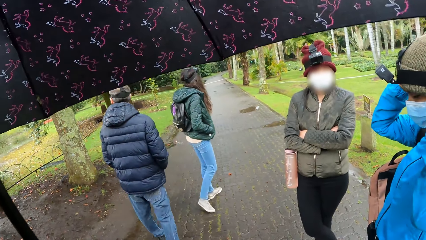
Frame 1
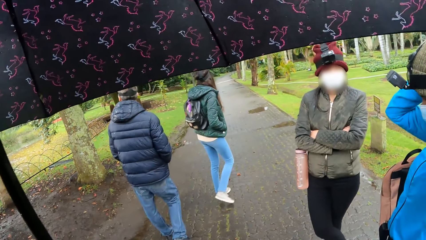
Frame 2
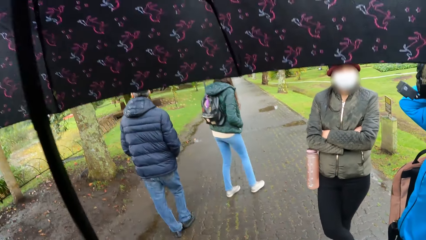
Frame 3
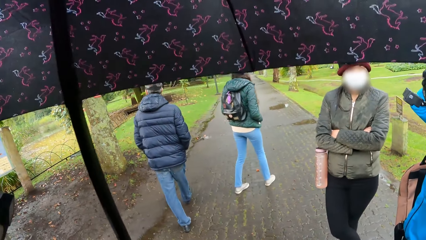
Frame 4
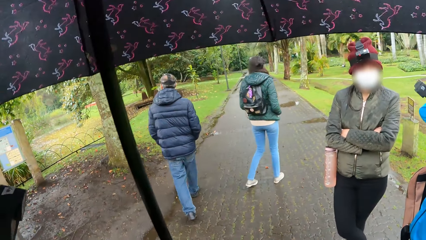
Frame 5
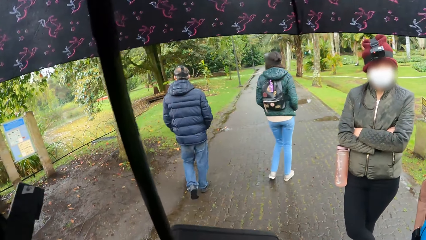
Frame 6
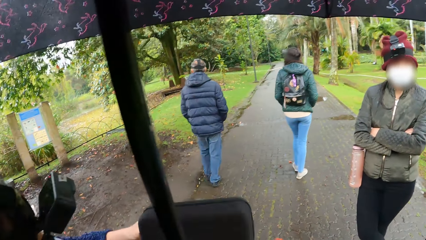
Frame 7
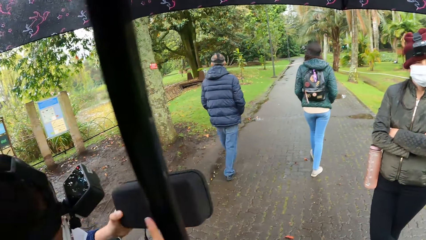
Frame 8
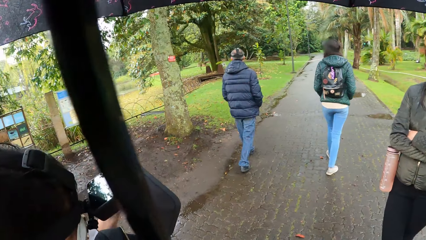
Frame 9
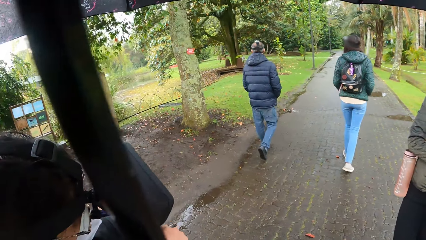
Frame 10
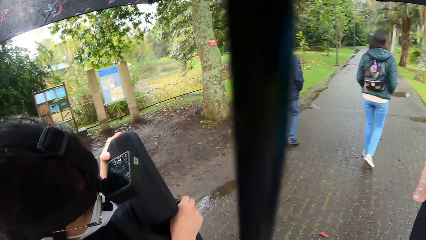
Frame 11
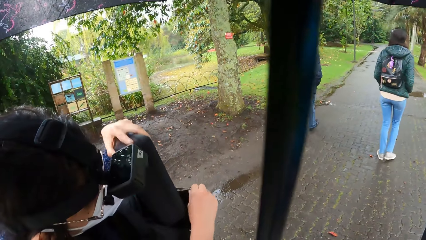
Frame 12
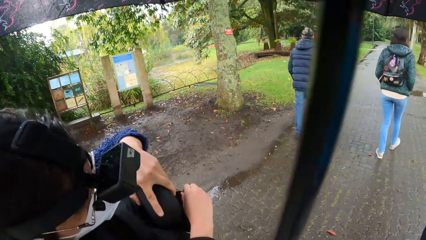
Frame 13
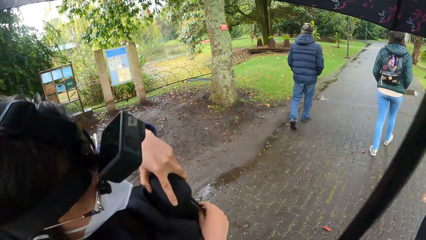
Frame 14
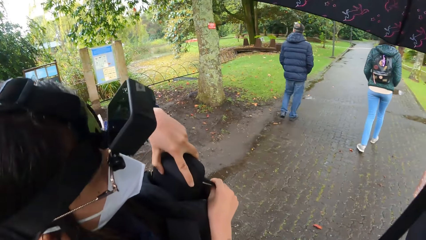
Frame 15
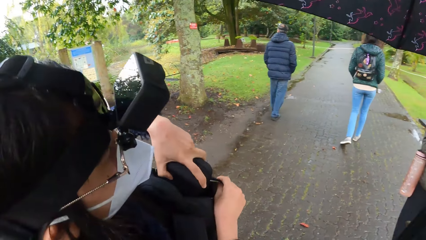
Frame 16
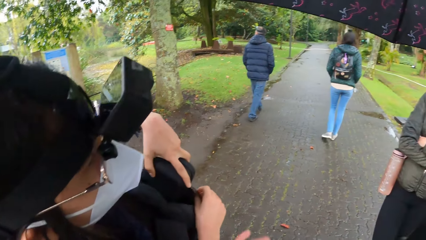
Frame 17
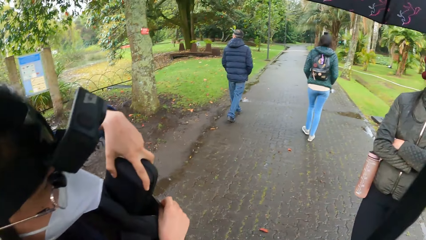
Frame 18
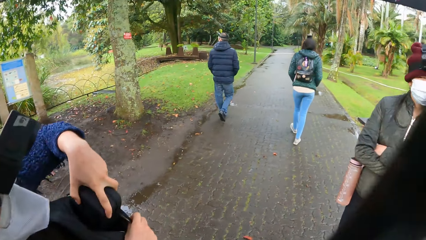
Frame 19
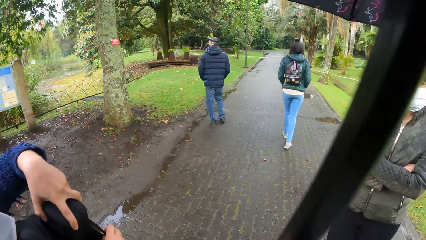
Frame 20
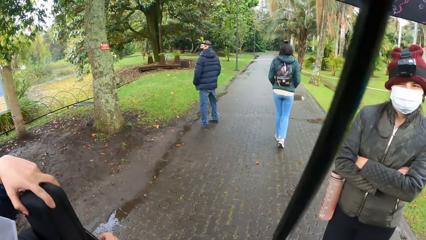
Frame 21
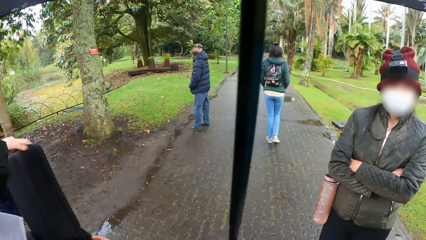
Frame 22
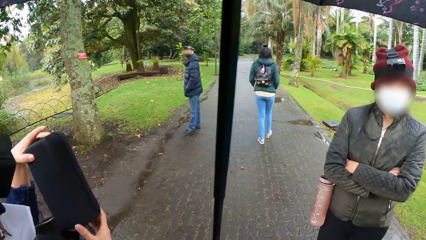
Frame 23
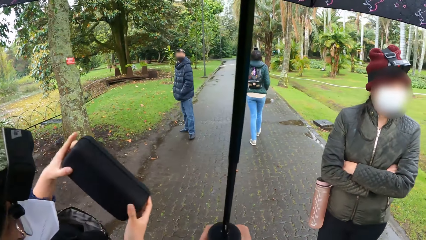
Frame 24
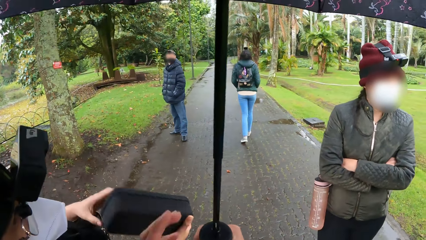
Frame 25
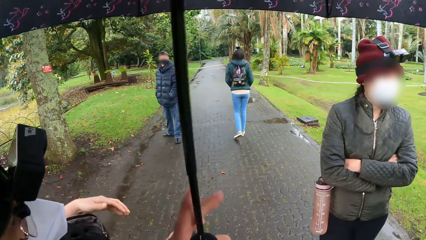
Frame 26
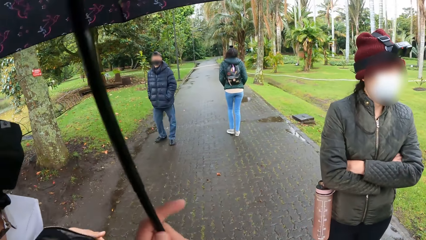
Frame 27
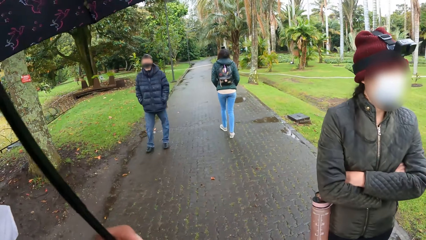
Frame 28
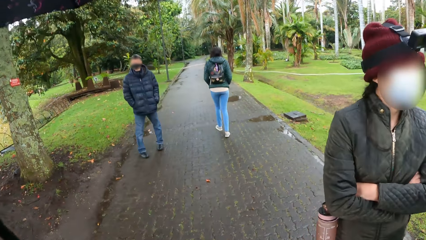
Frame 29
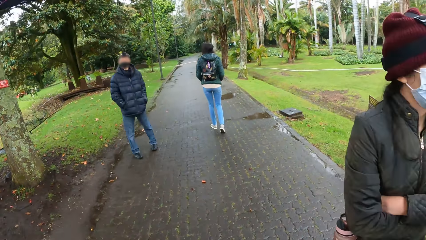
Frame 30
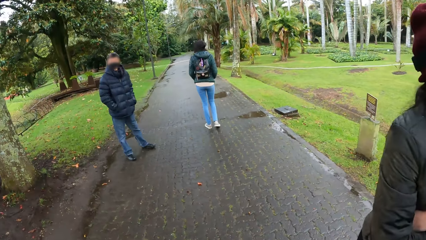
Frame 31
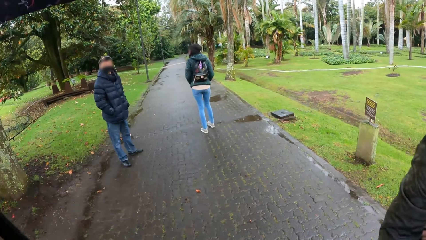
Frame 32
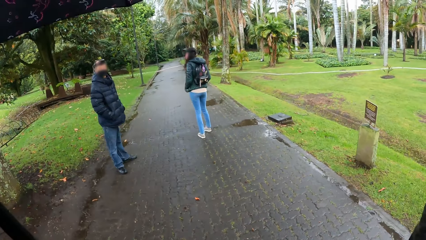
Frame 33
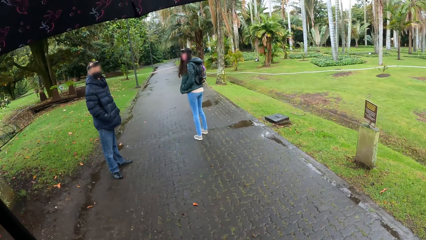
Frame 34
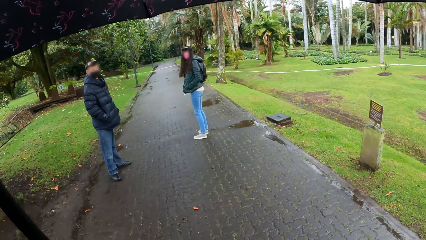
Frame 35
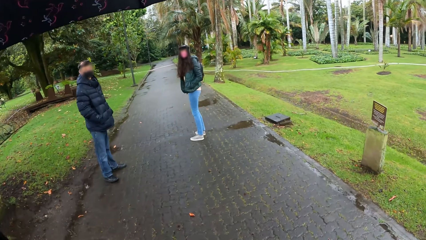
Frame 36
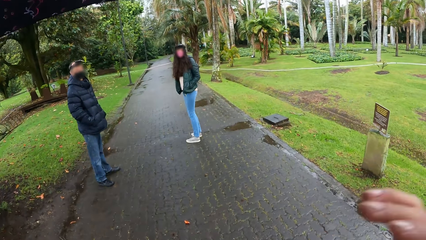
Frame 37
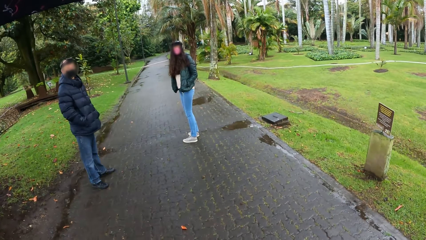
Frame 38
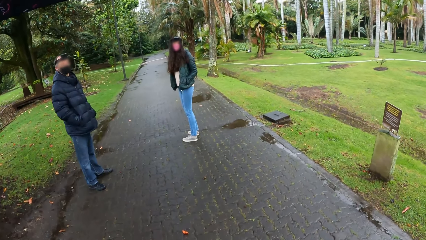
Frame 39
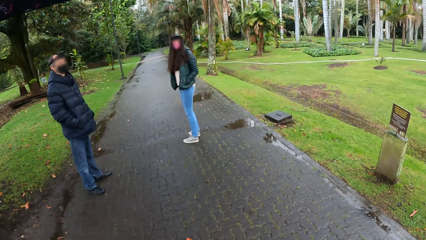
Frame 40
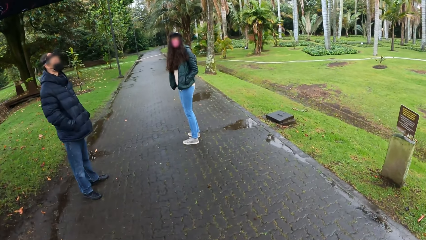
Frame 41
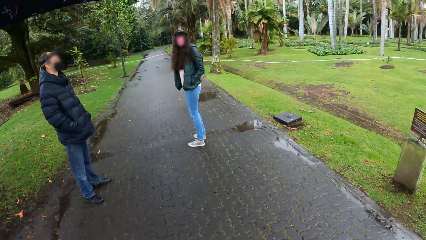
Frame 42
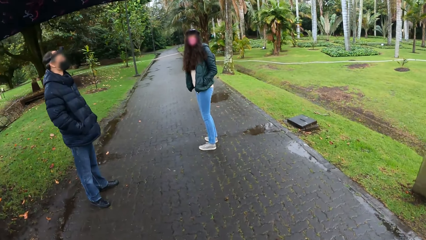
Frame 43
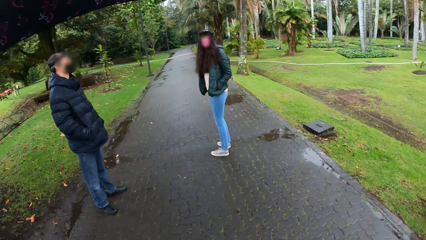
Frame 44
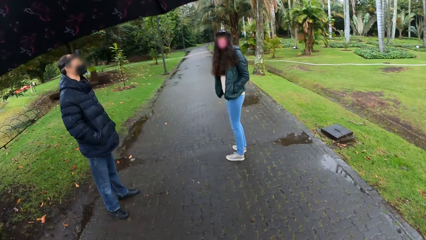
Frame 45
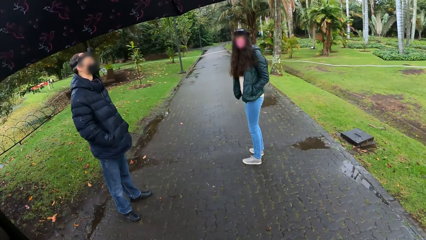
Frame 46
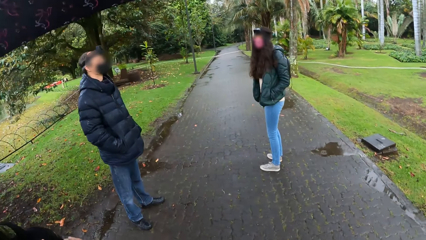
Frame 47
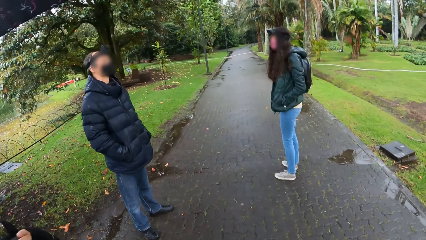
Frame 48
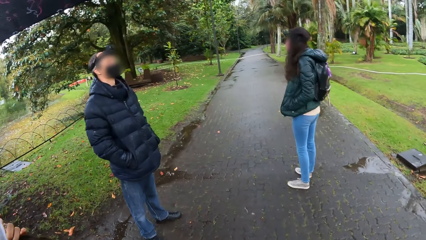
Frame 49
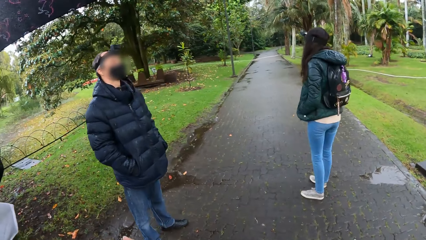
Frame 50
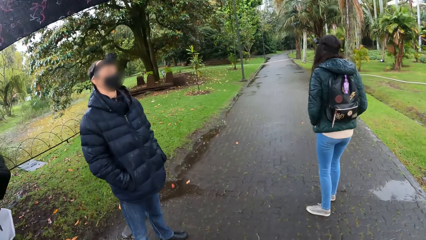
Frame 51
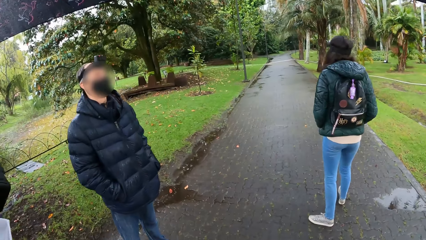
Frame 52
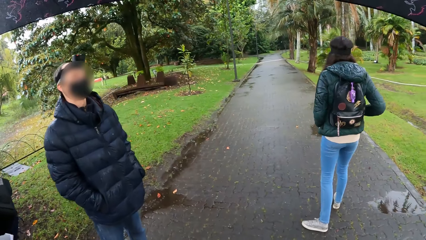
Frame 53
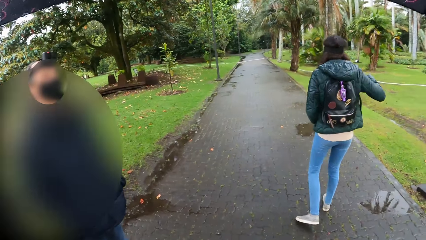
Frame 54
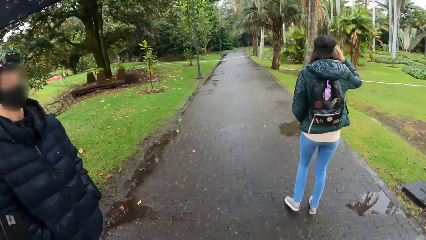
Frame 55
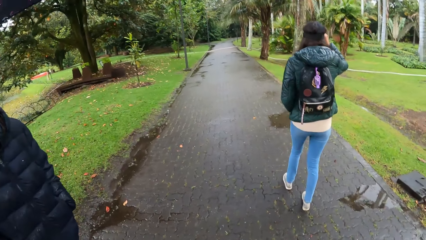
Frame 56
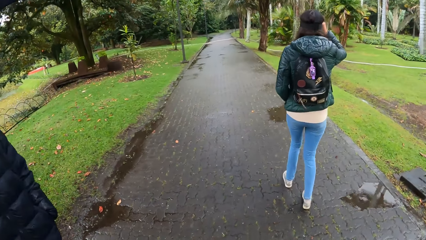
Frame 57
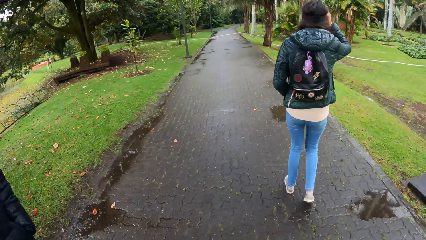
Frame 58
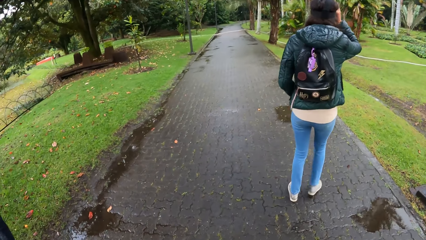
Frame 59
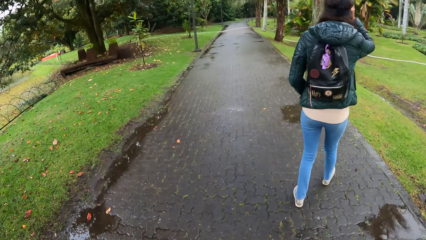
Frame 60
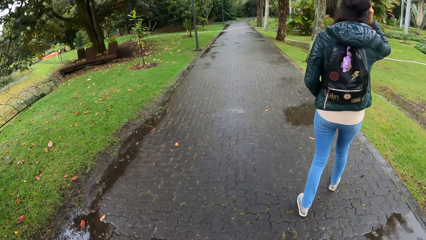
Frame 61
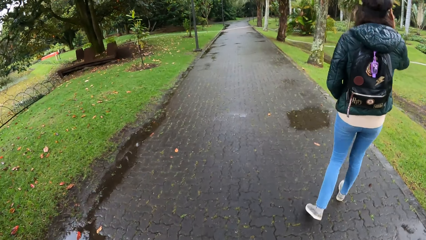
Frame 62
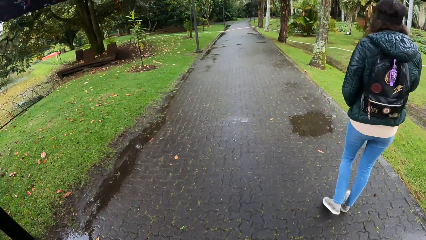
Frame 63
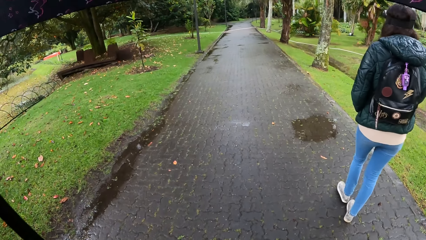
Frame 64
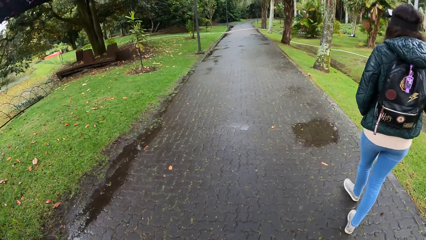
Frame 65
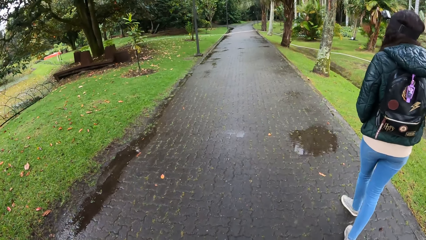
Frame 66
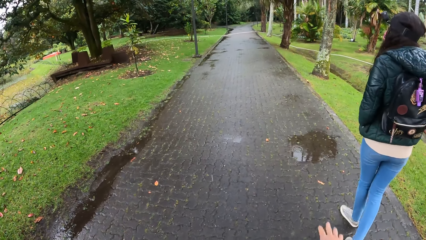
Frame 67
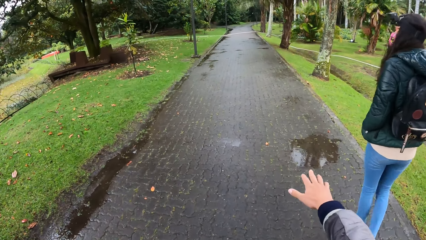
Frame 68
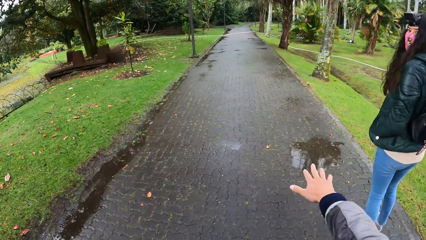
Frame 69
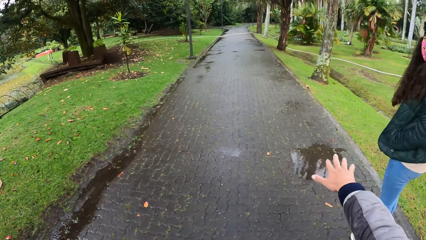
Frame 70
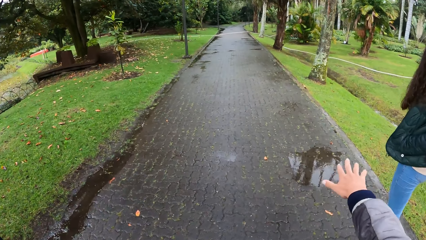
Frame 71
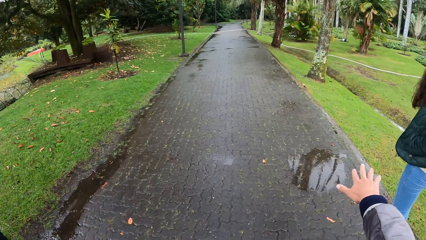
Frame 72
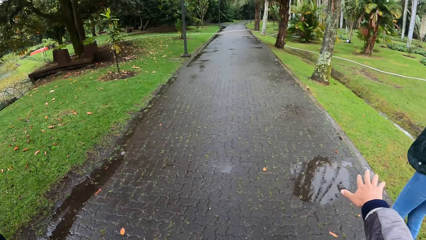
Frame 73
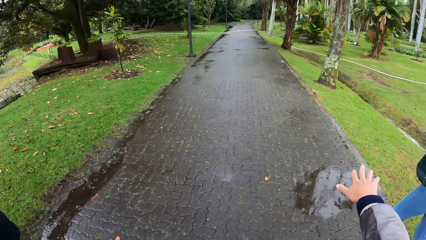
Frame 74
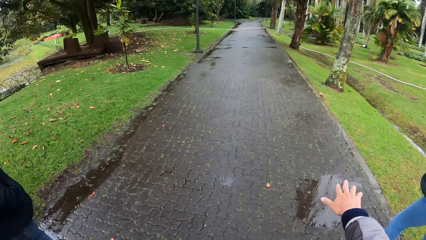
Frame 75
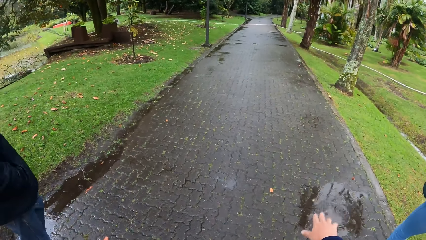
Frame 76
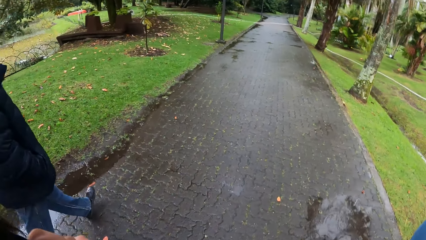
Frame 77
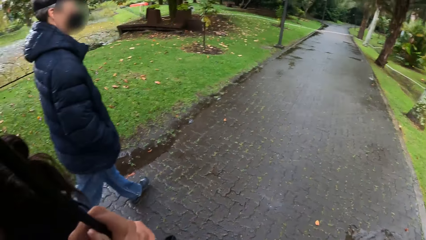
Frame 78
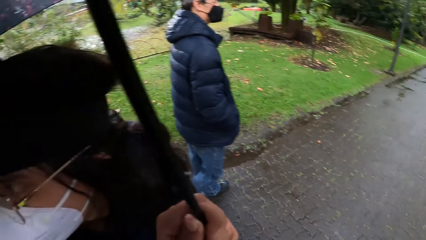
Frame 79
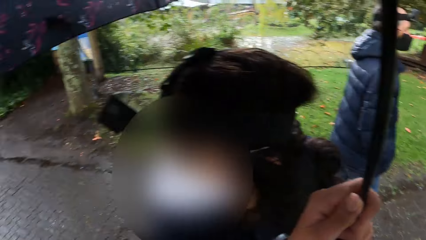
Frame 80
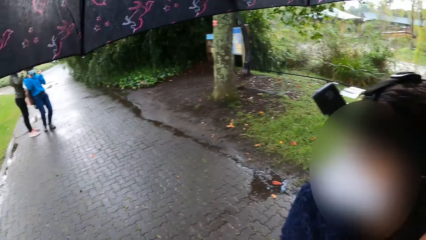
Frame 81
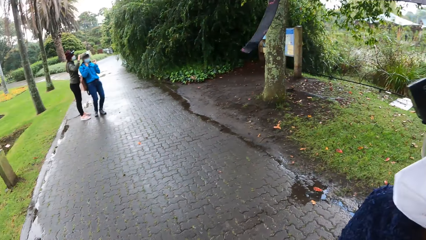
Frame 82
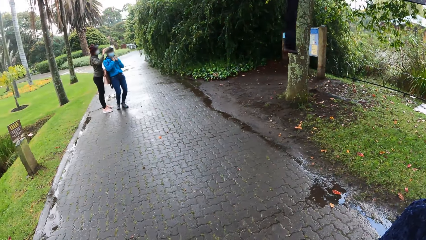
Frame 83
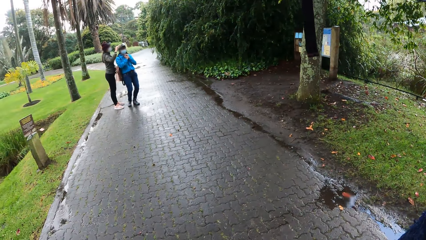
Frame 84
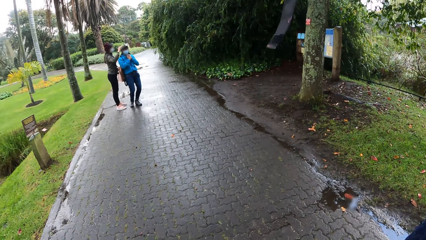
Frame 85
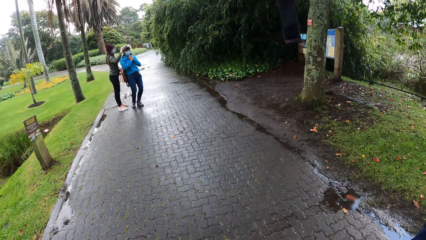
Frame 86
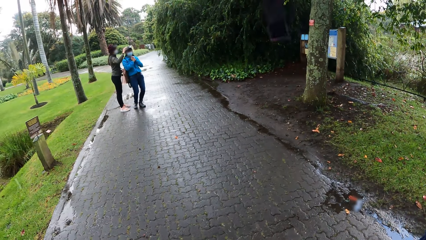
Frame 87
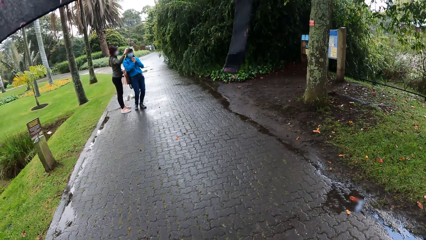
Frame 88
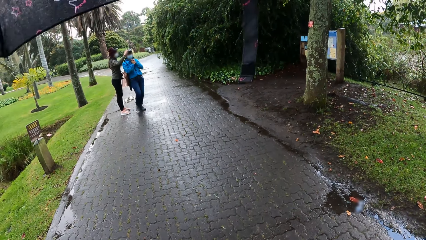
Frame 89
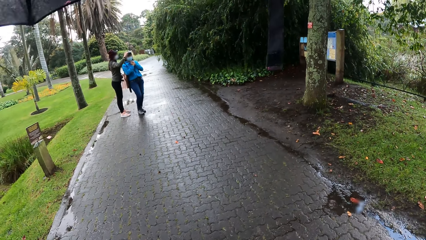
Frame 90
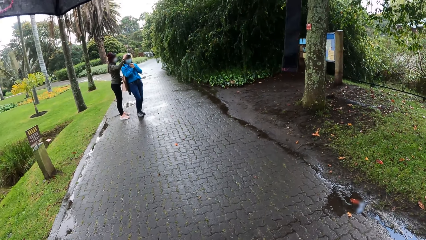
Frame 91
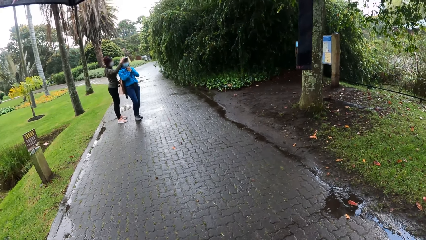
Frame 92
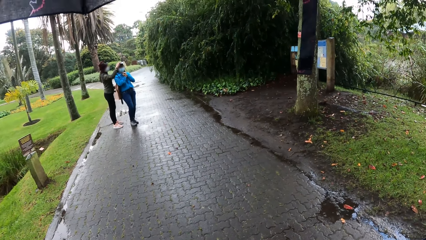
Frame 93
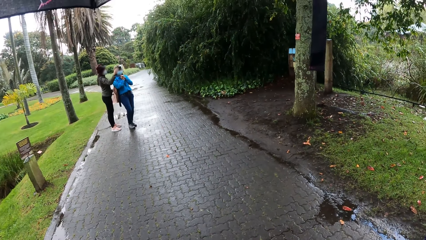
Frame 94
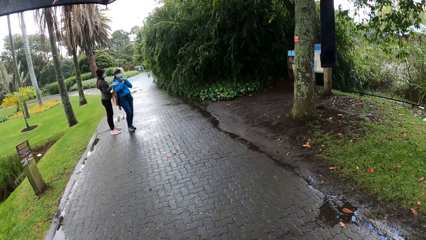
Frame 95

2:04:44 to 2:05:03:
The camera wearer hands the box to a woman. The woman puts the box or purse in the backpack on her chest with her left hand. The camera wearer looks around. The woman removes the purse from the bag. A man interacts with the camera wearer, a second woman, the first woman, and a third woman. The third woman interacts with the second woman. The man looks around. The first woman holds the purse with both hands. The camera wearer collects the umbrella from the first woman with her left hand. She walks along the park with the group of people. She drops the purse. She interacts with the man, a fourth woman, and the first woman. She gesticulates with her right hand. She raises her right hand. She raises her right hand again. She walks around. The fourth woman adjusts the camera on her head with her right hand. The camera wearer stretches her right hand. She looks around. She turns her face backwards. The third woman interacts with the second woman and adjusts the camera on the head of the second woman with her hands. The camera wearer interacts with the second woman and the third woman. The second woman interacts with the camera wearer.
